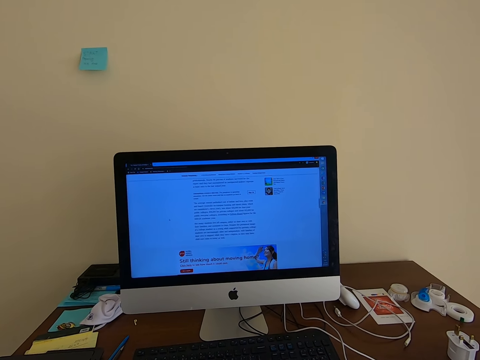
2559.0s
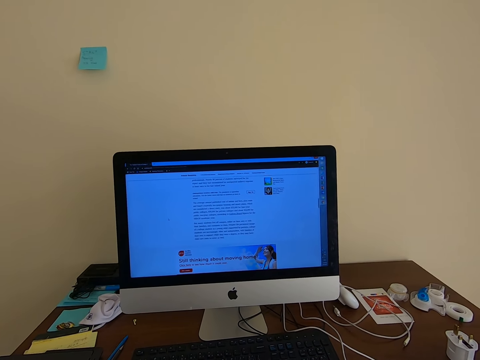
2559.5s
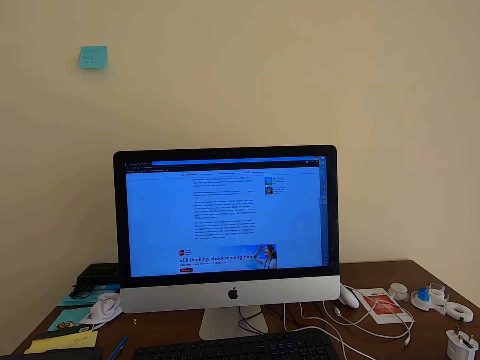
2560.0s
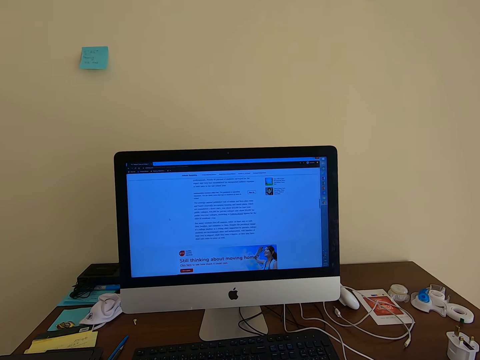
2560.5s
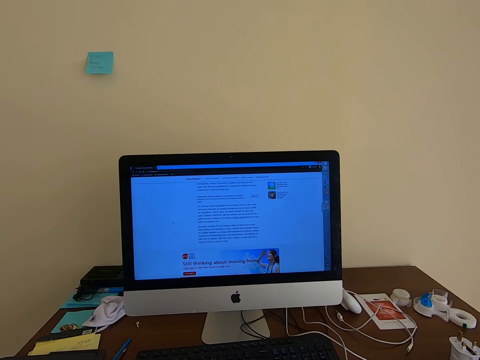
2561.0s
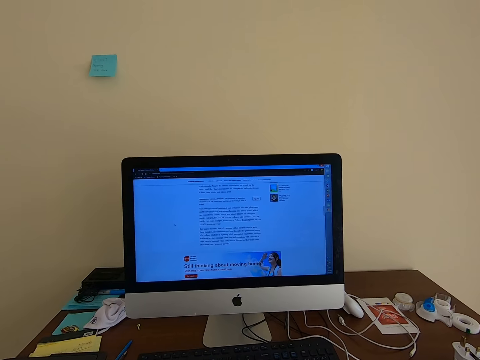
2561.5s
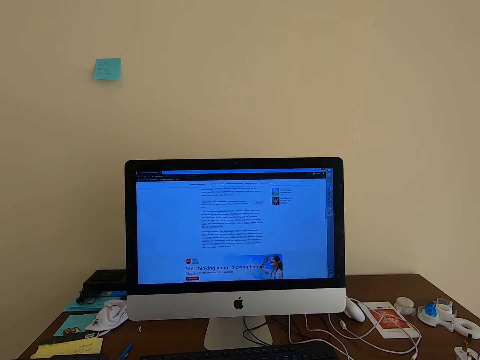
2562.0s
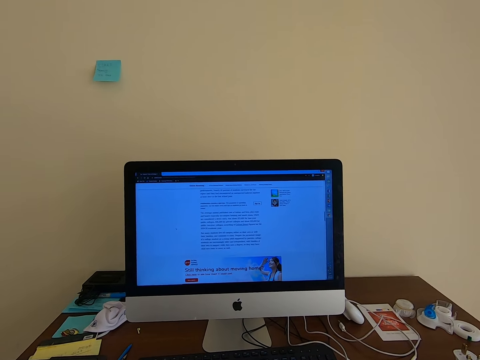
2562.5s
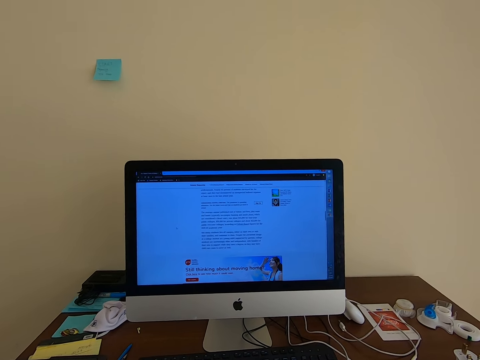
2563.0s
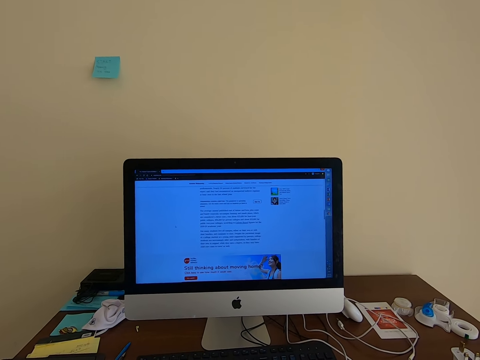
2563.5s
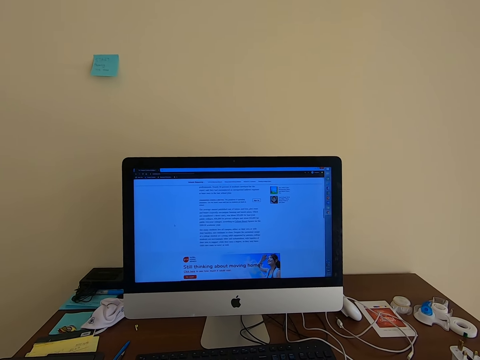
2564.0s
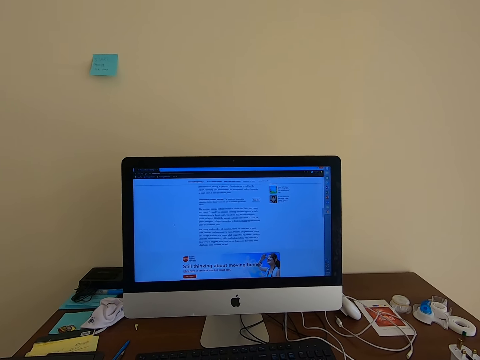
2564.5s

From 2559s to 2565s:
The camera wearer reads from the desktop.

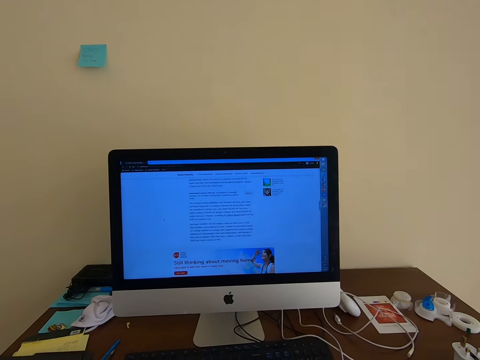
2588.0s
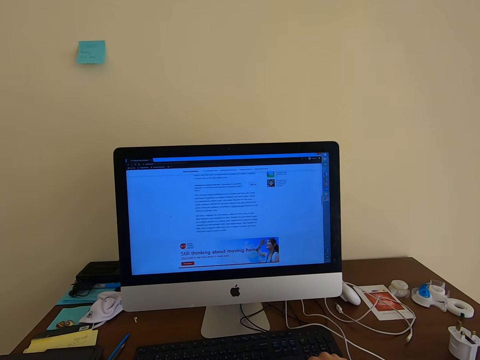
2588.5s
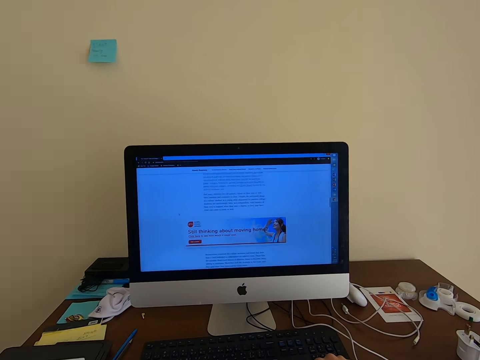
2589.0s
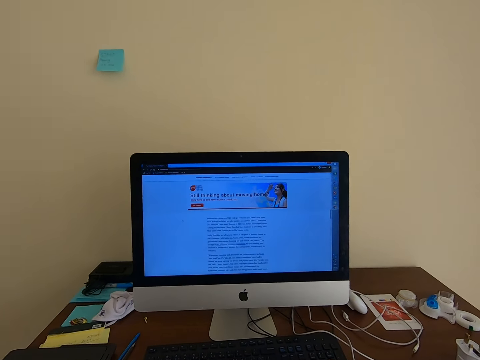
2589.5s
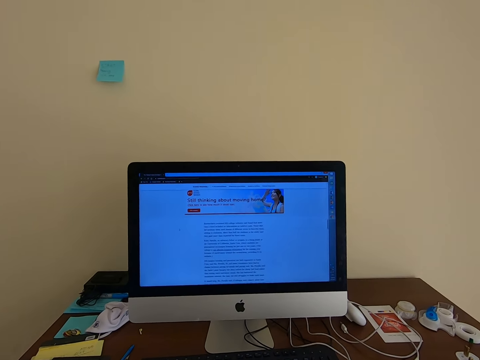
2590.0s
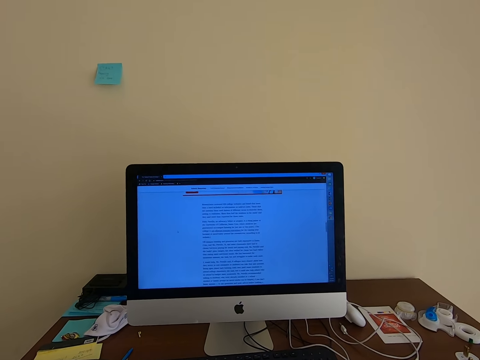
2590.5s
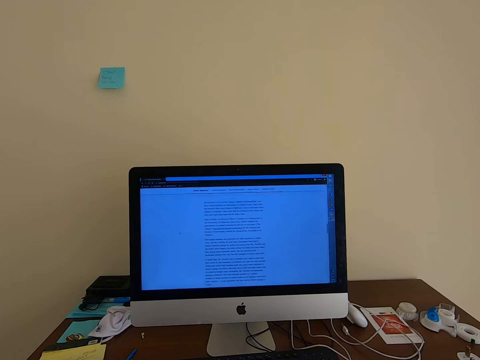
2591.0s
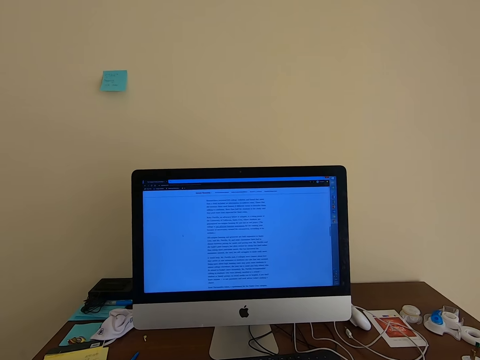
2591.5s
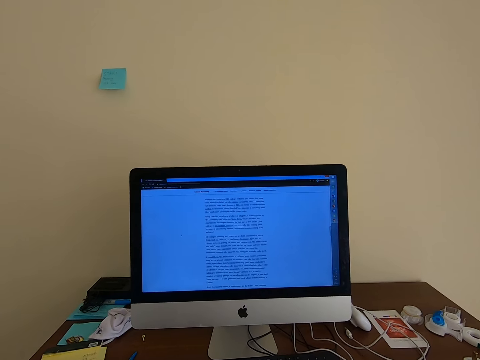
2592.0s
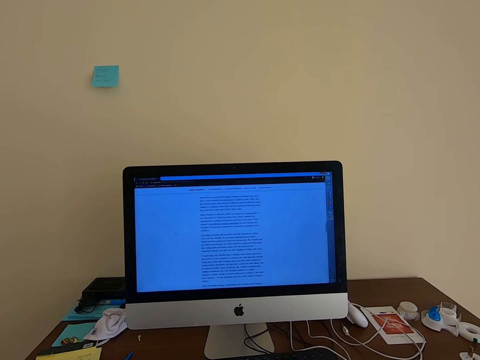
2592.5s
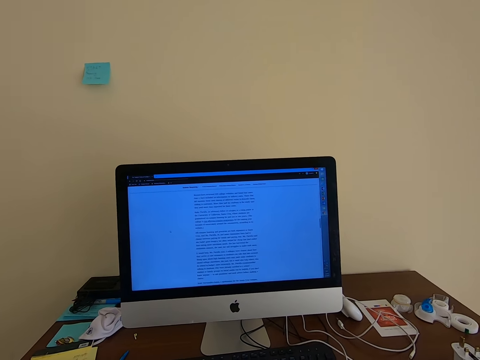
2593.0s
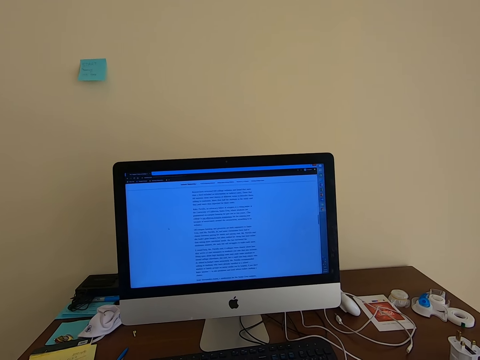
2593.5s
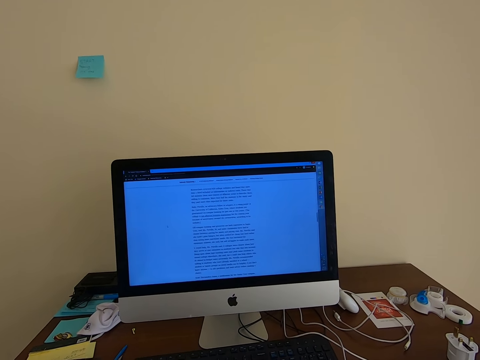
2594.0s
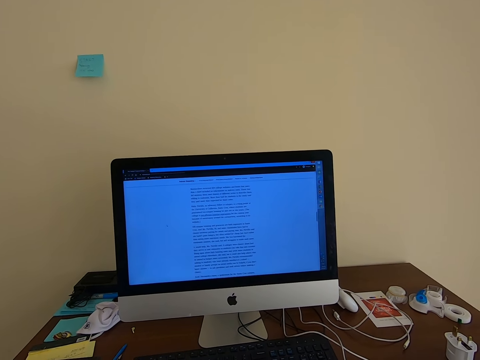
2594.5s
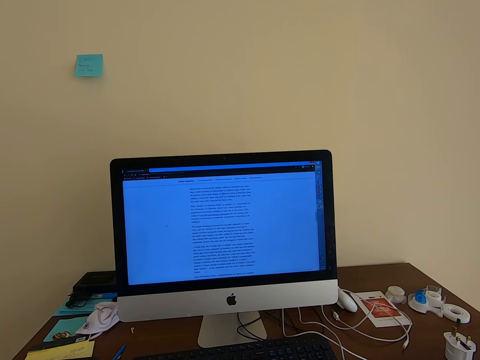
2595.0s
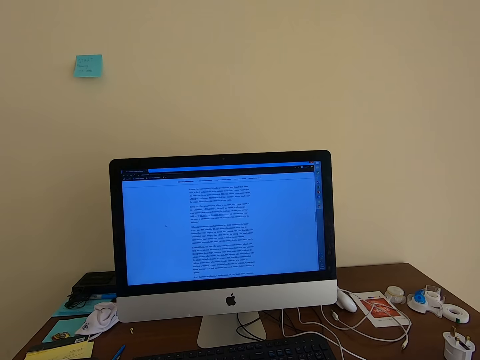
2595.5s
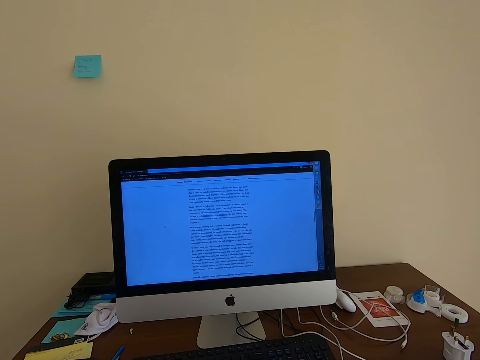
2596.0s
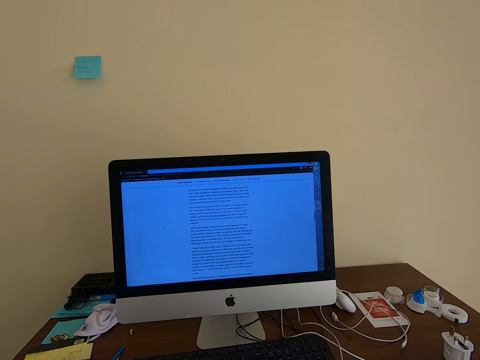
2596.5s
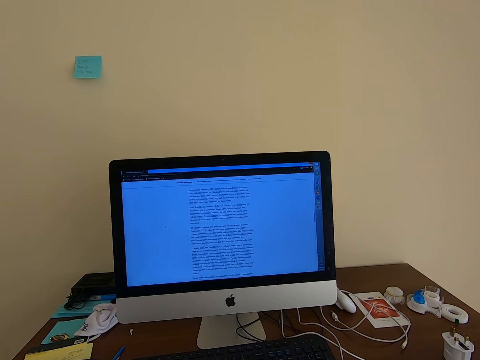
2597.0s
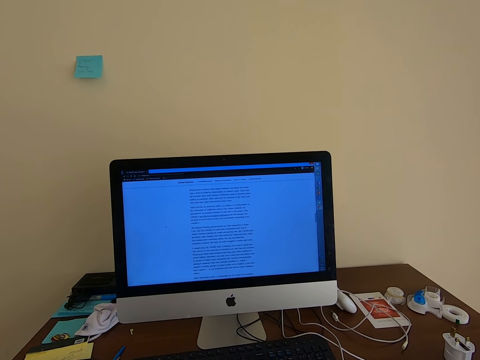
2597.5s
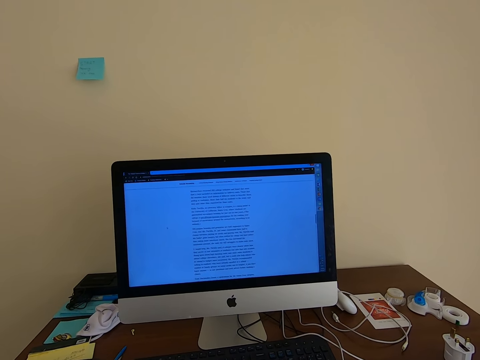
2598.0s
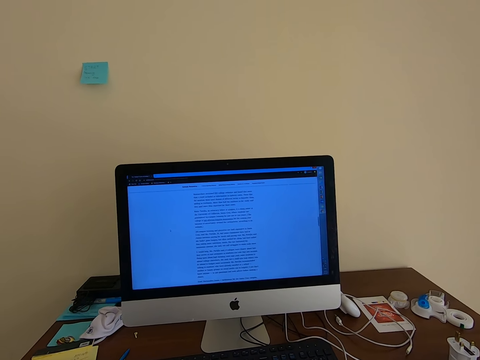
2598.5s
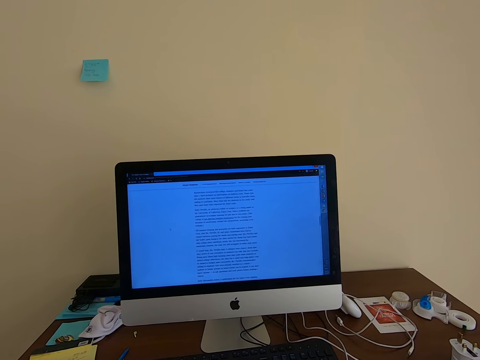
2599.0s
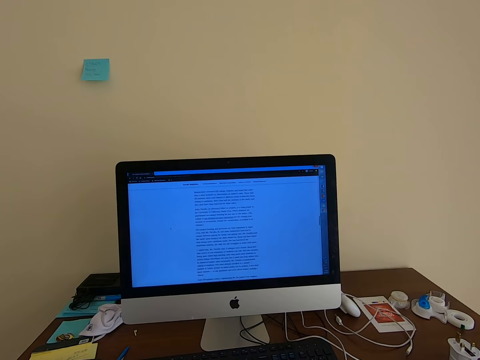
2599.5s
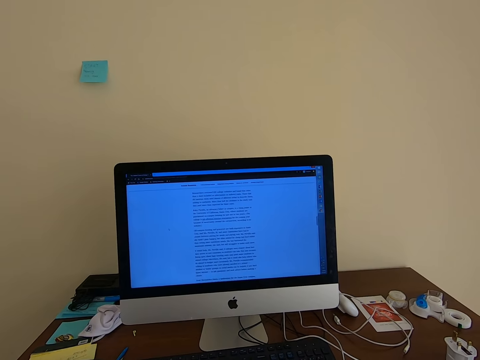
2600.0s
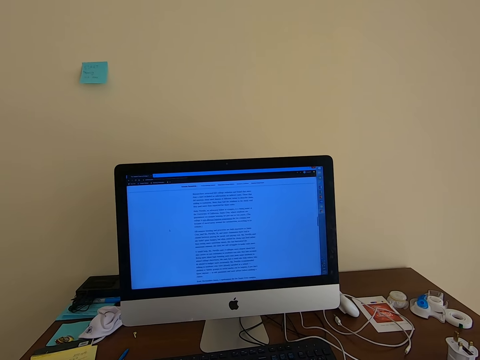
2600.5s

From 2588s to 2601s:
The camera wearer types on a keyboard. They read from the desktop.

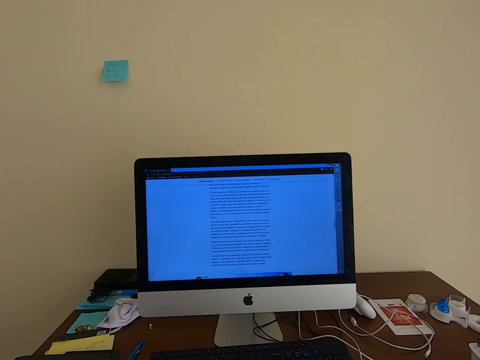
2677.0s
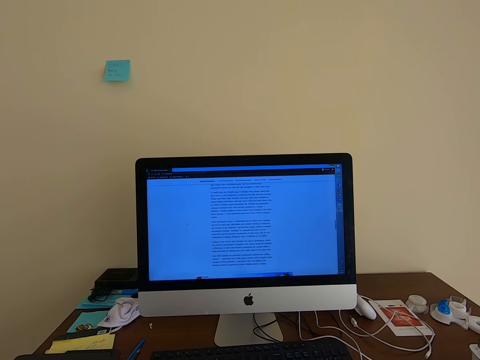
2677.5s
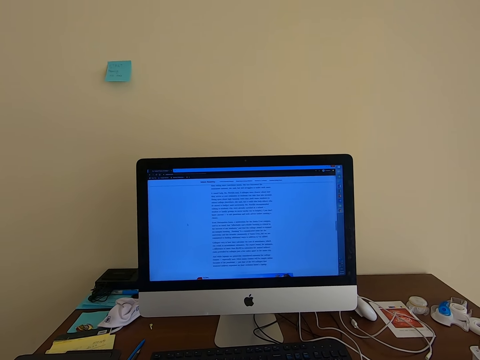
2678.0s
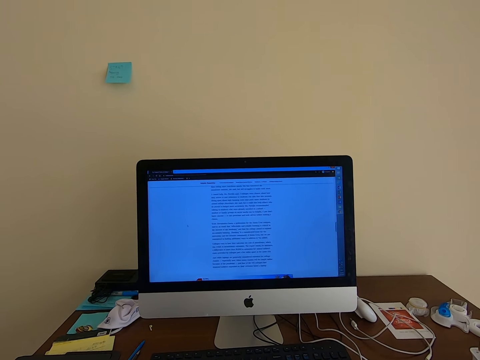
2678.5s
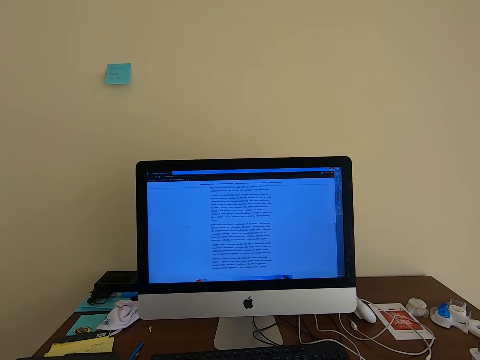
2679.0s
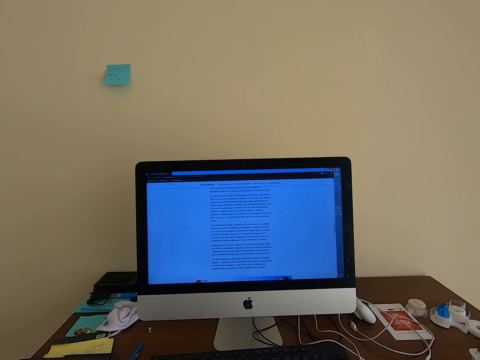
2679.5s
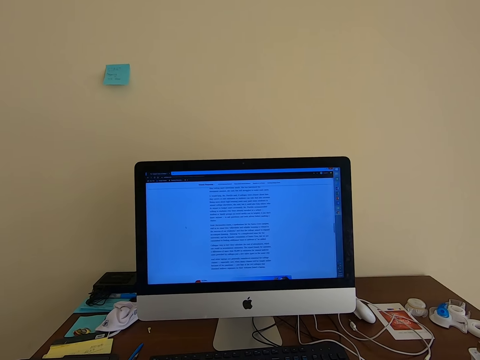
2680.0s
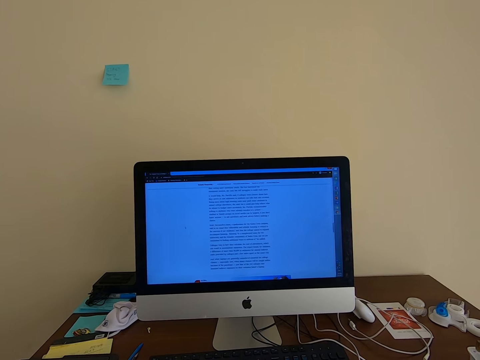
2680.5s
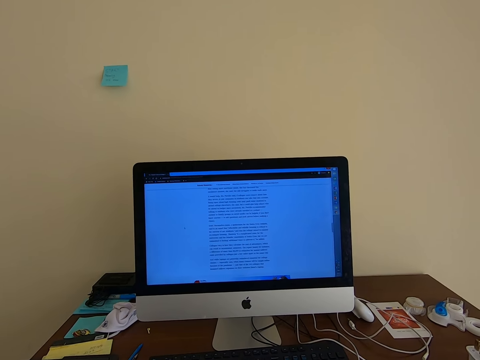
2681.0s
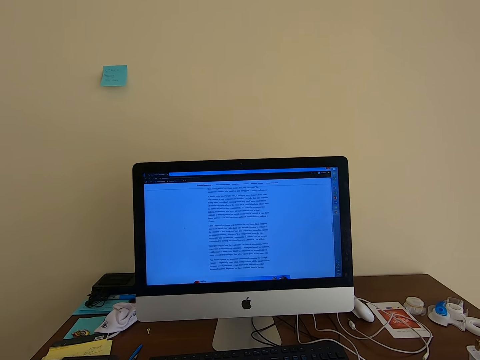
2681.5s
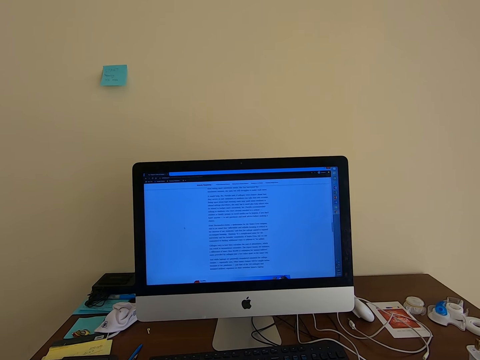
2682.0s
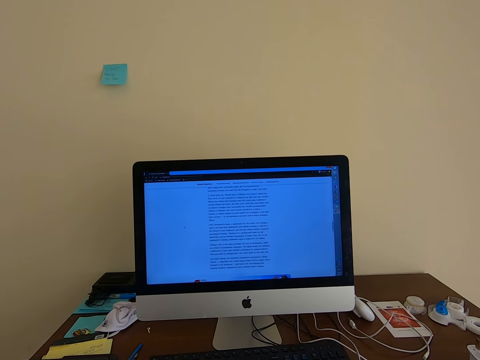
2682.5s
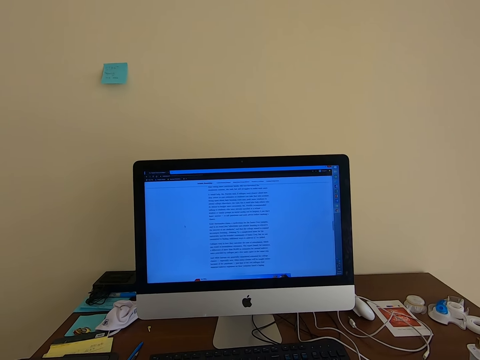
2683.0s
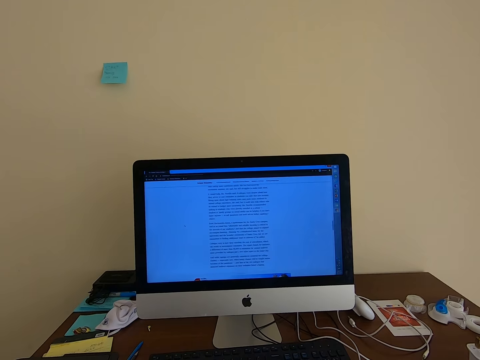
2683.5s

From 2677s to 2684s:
The camera wearer scrolls the mouse.
